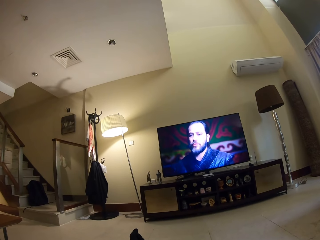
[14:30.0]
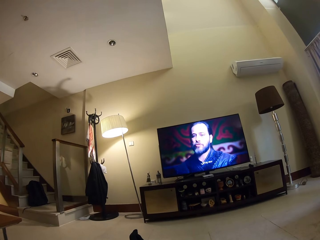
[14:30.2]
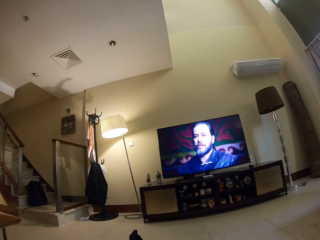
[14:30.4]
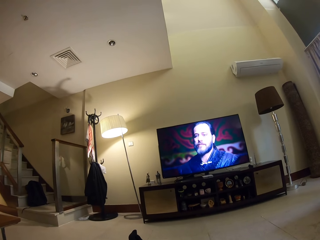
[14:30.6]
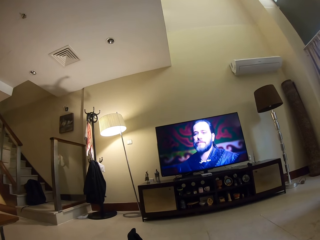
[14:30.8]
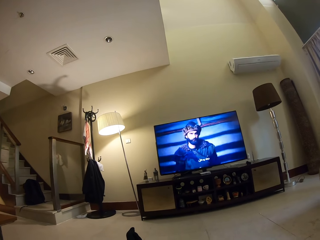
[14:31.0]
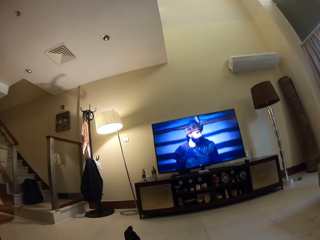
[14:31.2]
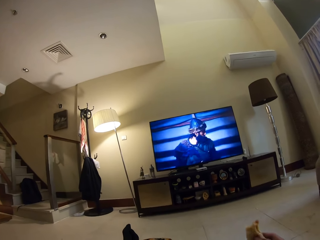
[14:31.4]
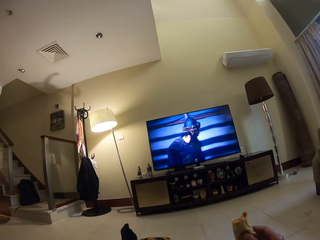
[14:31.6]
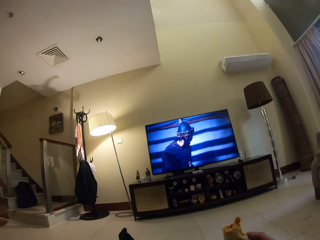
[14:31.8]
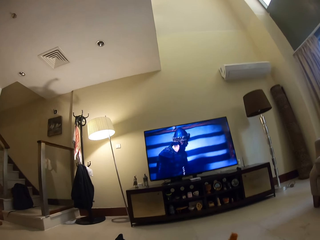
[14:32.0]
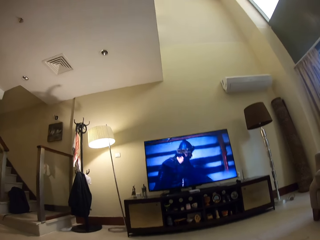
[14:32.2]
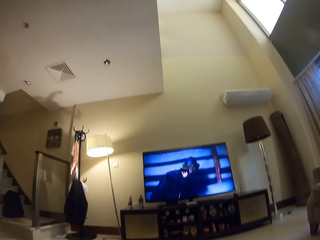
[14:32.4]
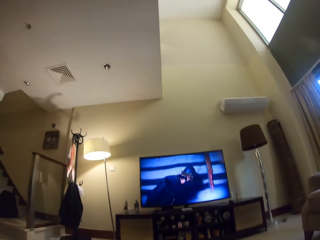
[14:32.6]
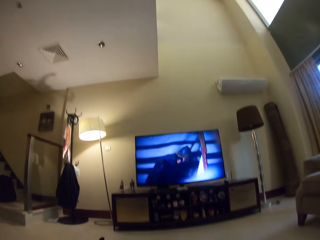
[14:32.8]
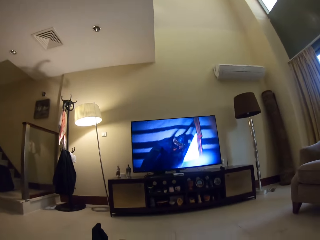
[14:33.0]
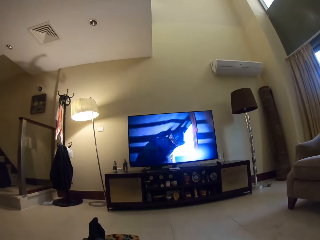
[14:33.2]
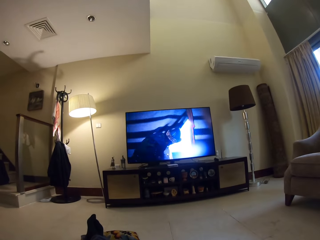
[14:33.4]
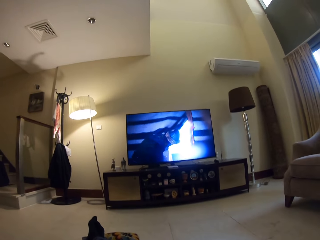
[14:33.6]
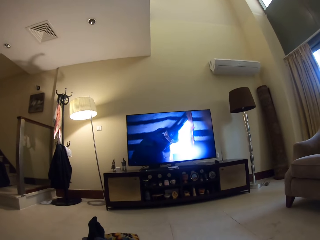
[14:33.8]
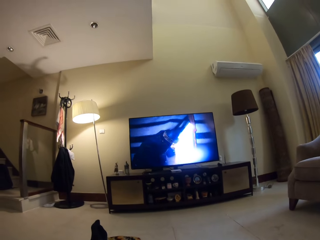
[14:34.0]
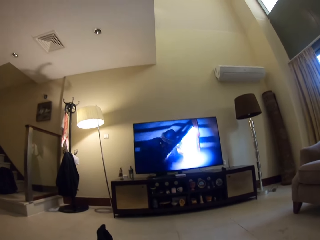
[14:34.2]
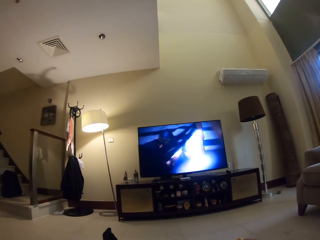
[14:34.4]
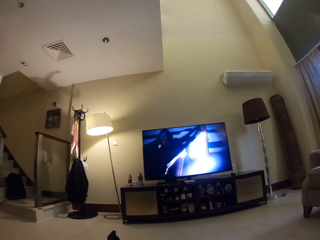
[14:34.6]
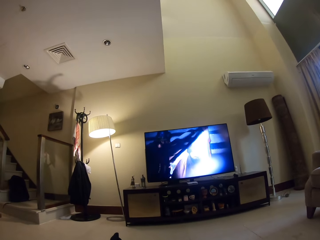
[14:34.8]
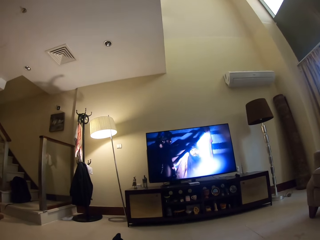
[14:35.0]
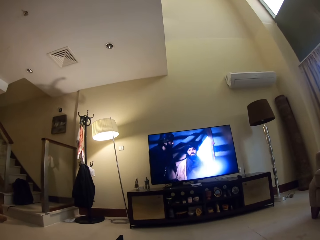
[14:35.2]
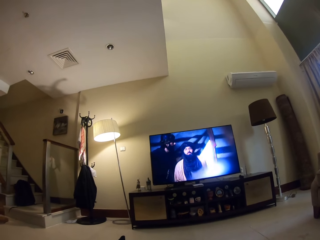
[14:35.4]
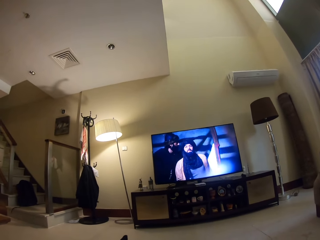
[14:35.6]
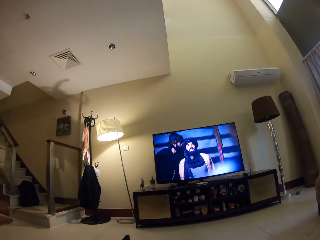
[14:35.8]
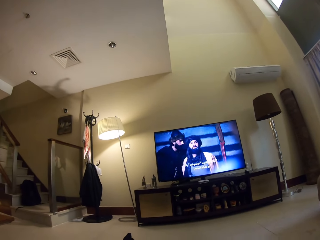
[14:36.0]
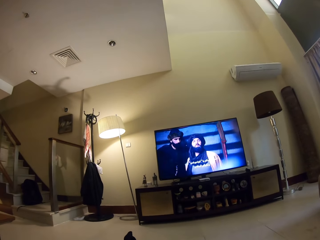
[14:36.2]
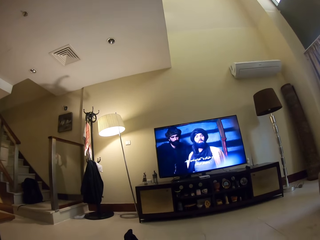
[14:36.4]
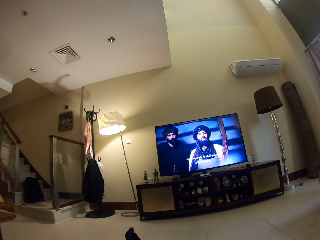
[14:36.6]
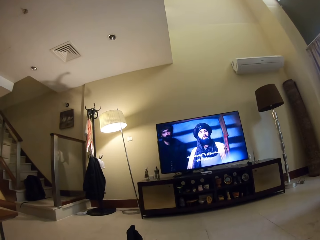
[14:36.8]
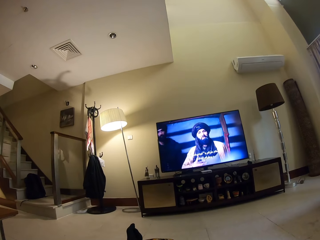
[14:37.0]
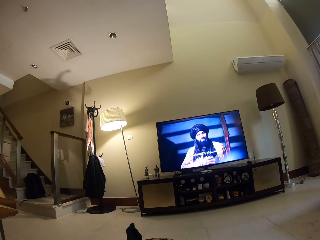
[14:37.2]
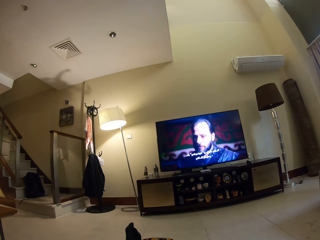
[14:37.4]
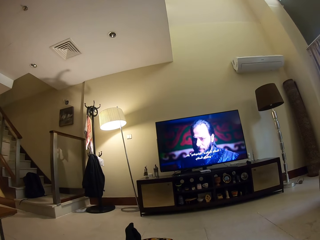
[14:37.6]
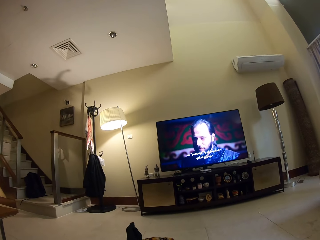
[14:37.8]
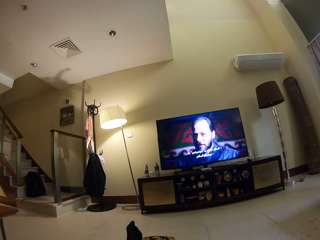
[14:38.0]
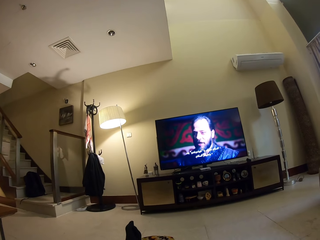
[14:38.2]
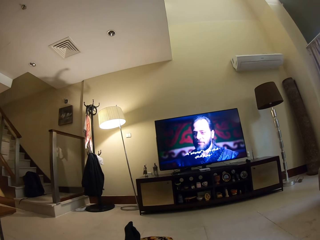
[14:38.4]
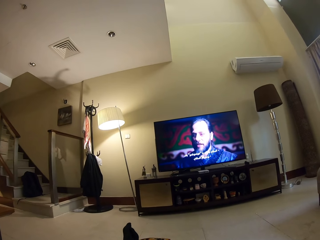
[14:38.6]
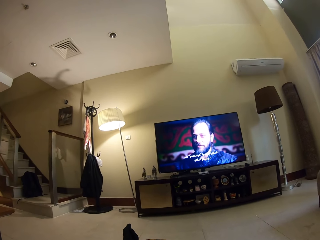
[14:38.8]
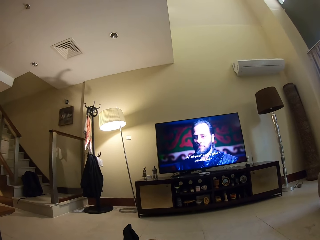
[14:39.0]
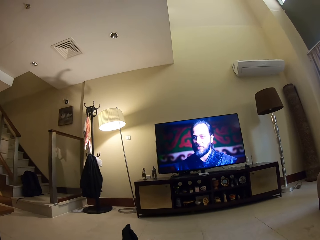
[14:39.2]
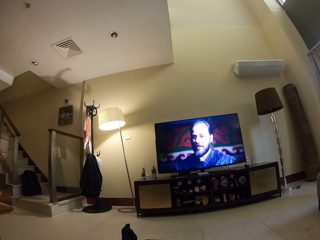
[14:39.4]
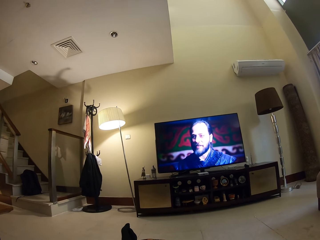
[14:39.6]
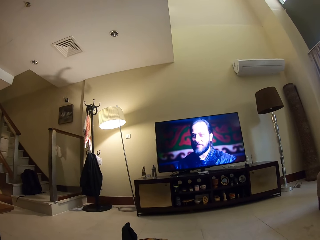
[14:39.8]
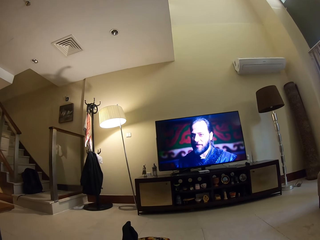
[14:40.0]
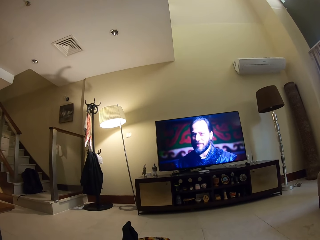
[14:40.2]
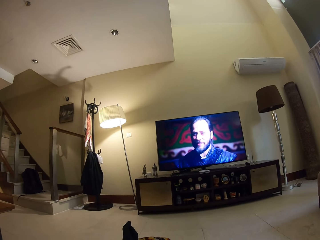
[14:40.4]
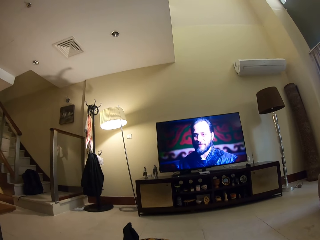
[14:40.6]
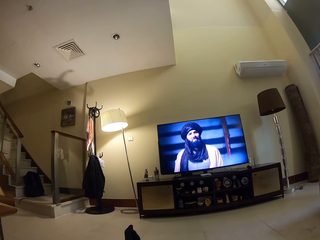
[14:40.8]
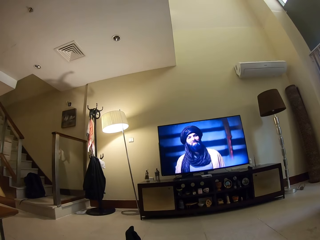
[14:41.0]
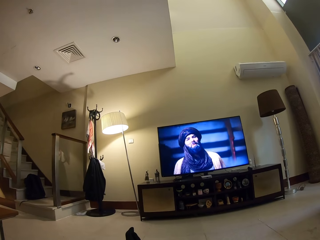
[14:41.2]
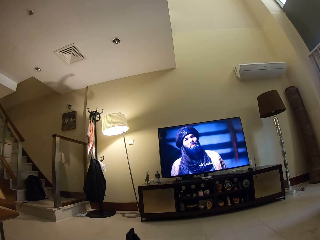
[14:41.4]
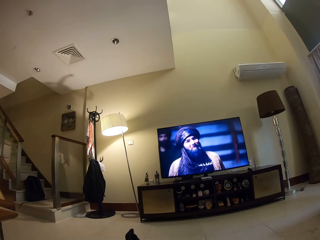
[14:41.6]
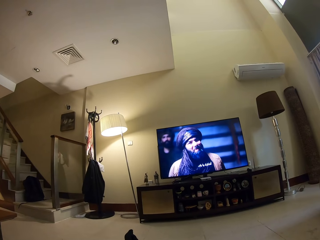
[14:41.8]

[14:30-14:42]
The camera wearer watches the television, holds the snack in the hand and lifts the hand up. They eat. They lower the hand.

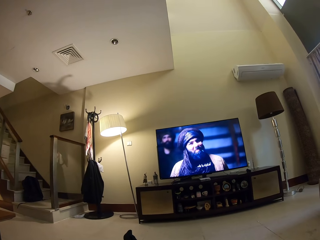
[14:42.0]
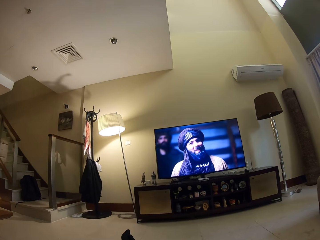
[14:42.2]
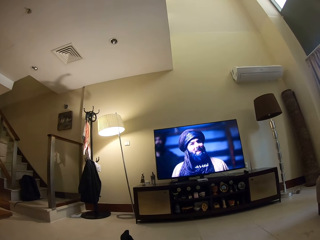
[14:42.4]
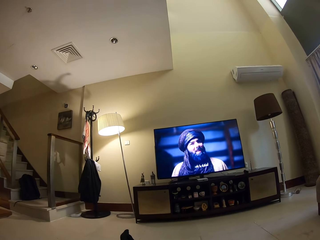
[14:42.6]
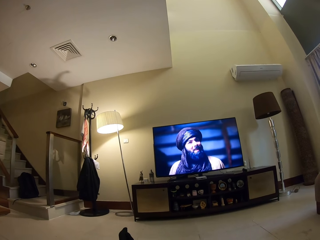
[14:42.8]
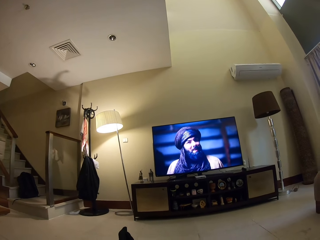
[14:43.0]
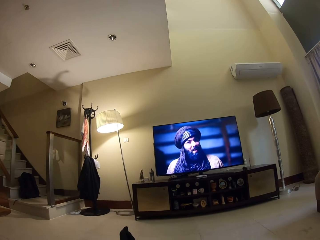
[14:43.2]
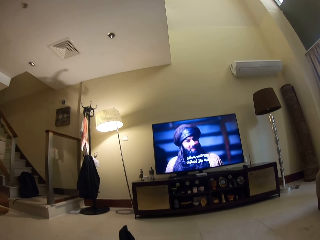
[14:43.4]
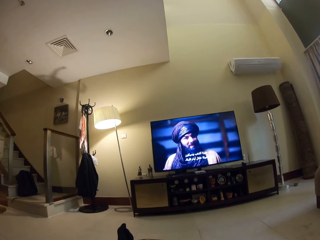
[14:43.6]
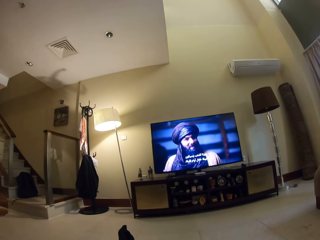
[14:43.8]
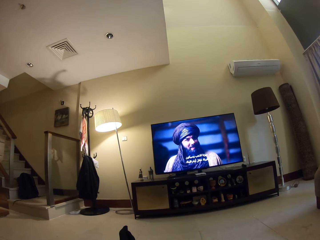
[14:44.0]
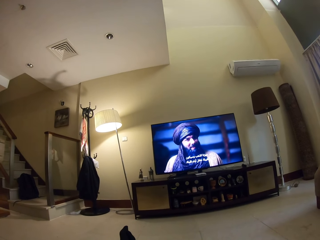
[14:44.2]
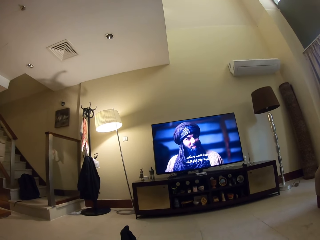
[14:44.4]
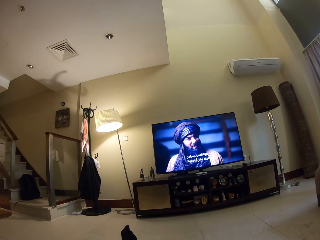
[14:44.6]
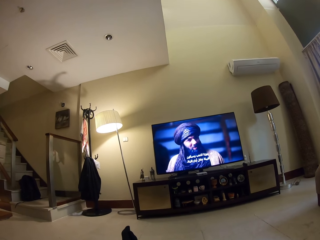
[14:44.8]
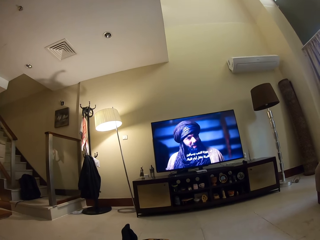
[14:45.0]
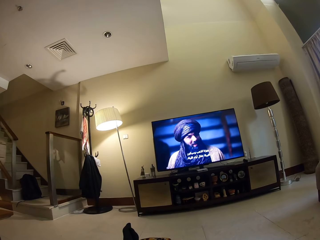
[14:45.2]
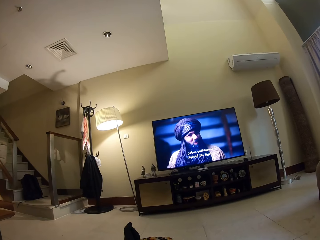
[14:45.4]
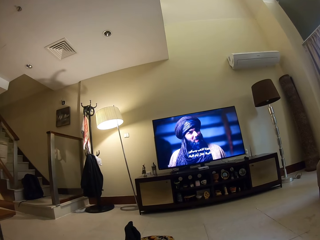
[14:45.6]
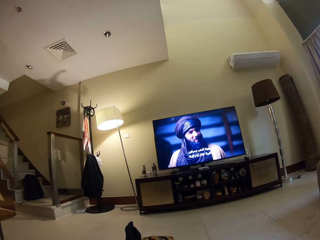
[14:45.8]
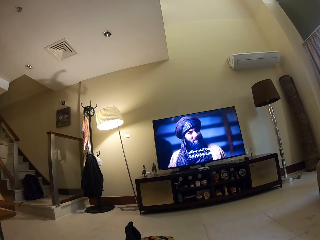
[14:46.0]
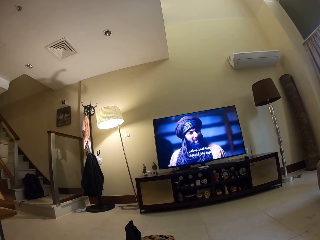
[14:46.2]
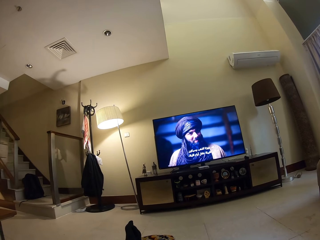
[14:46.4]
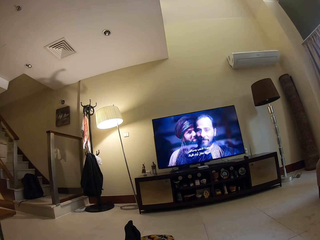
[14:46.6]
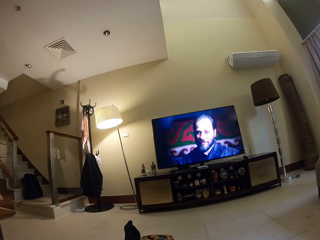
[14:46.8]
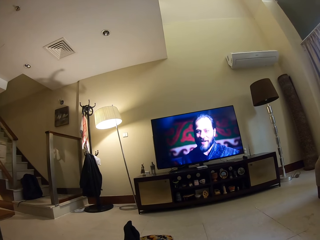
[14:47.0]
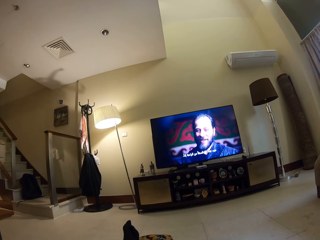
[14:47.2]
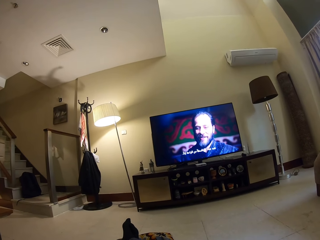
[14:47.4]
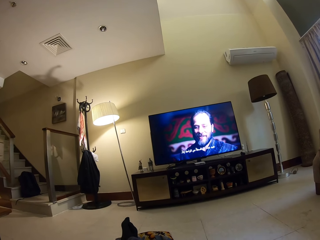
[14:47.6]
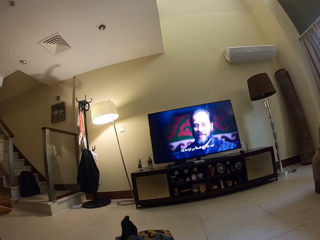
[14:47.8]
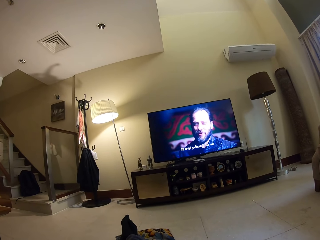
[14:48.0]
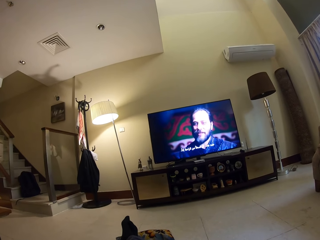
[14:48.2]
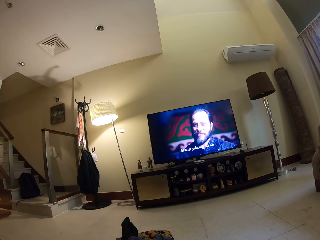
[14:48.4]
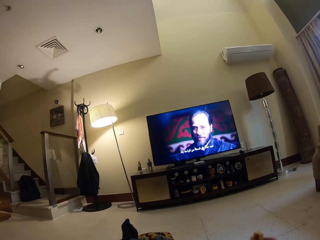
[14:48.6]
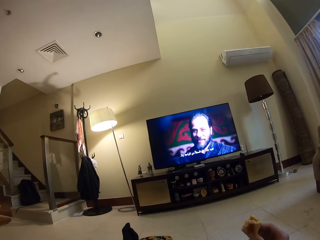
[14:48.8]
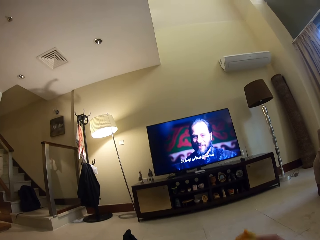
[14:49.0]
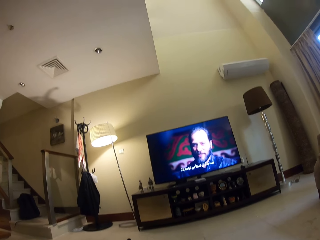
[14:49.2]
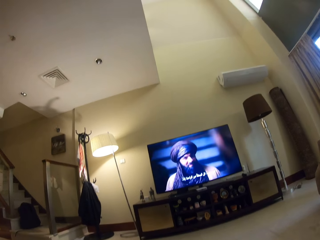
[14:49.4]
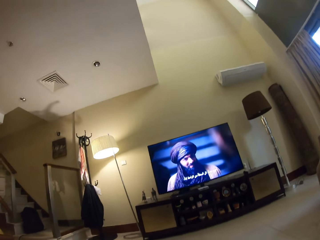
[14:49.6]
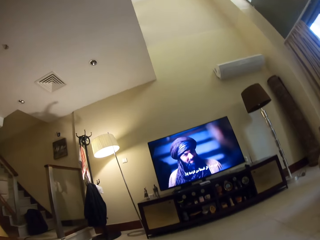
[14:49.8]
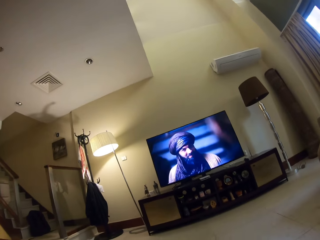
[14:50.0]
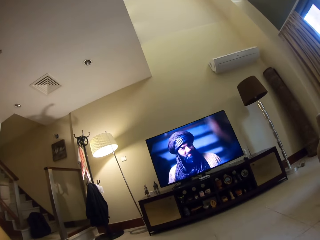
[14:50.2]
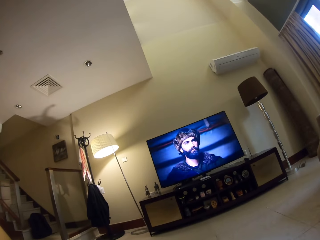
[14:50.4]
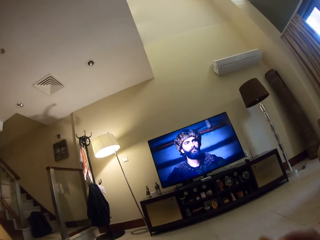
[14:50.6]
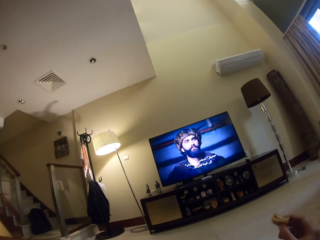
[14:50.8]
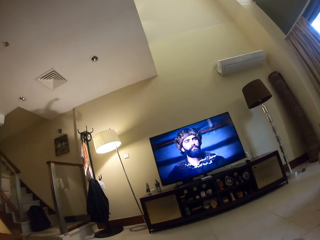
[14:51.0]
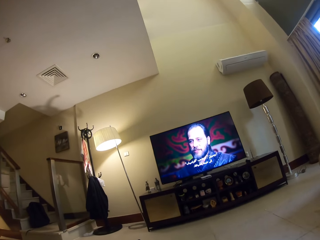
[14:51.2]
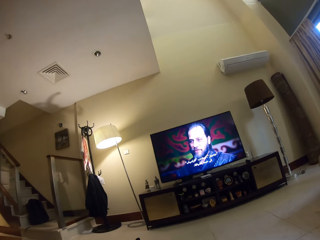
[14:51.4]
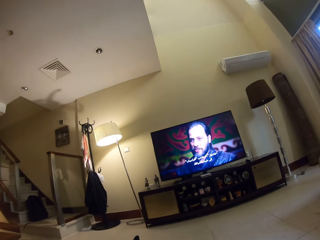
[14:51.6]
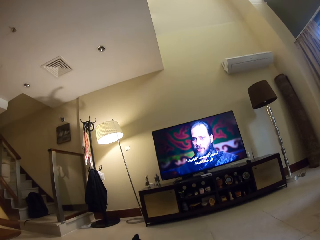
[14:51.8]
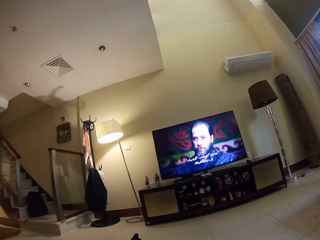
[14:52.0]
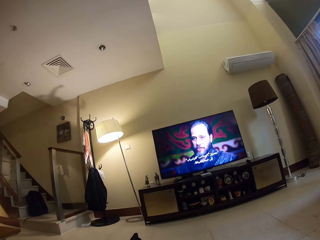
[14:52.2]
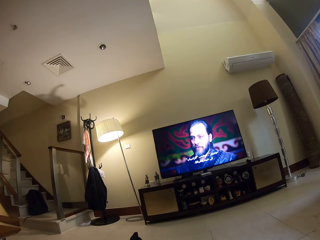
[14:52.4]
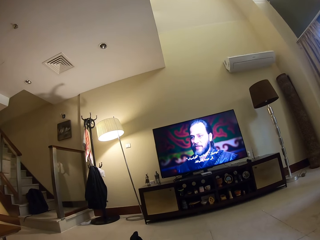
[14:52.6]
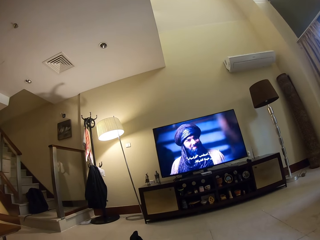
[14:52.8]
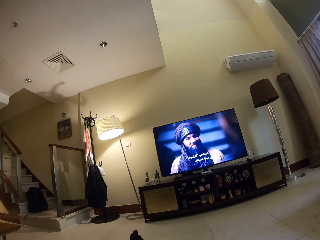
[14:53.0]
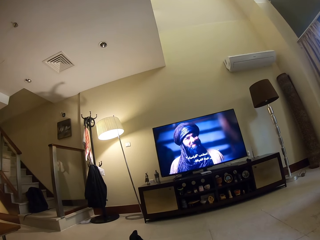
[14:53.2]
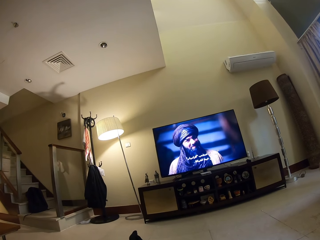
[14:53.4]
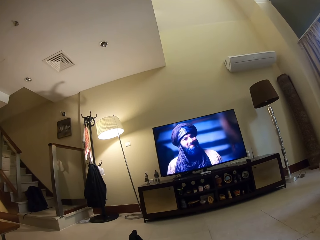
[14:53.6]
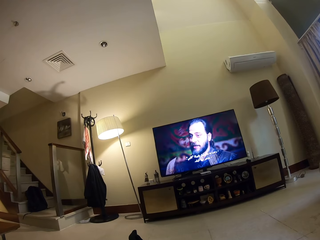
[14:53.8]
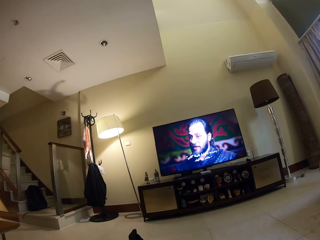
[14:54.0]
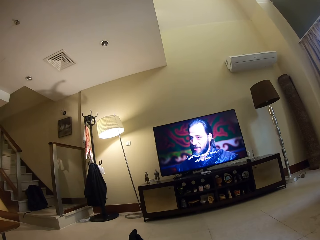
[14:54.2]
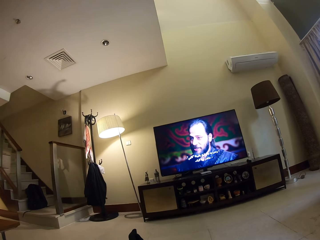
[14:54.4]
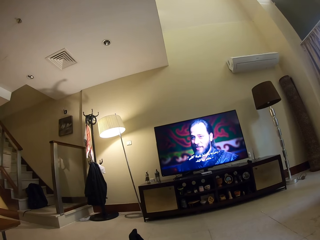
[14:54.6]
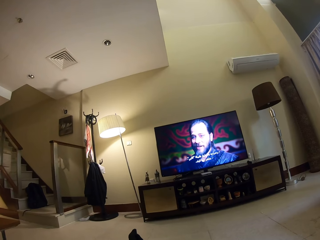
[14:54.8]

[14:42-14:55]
The camera wearer watches the television, holds the snack in the hand and lifts the hand up. They eat. They lower the hand.
